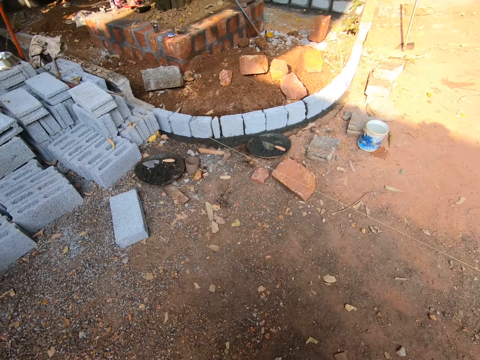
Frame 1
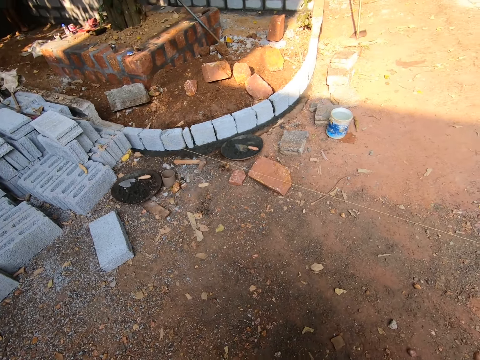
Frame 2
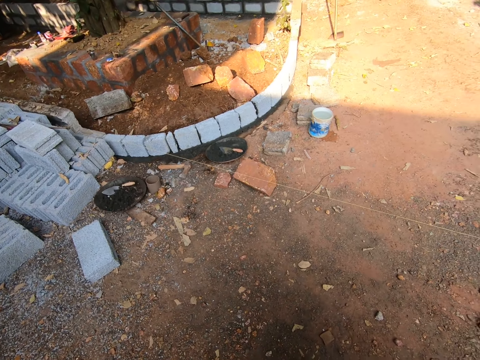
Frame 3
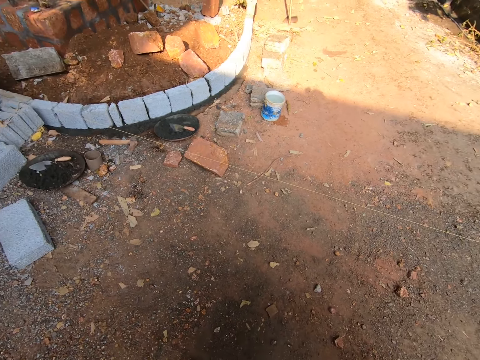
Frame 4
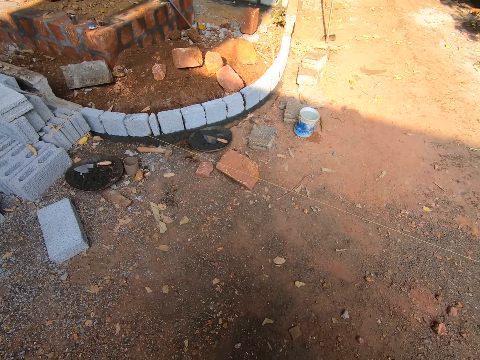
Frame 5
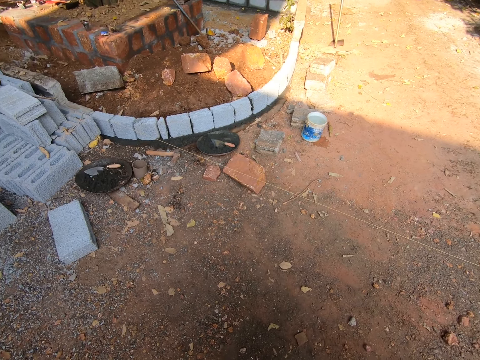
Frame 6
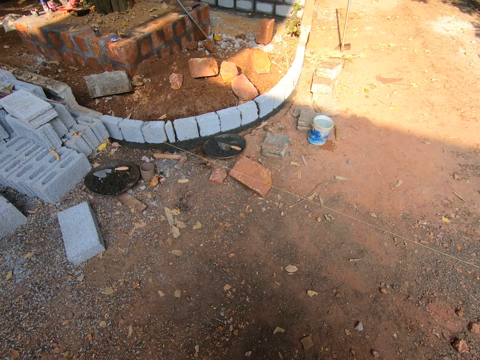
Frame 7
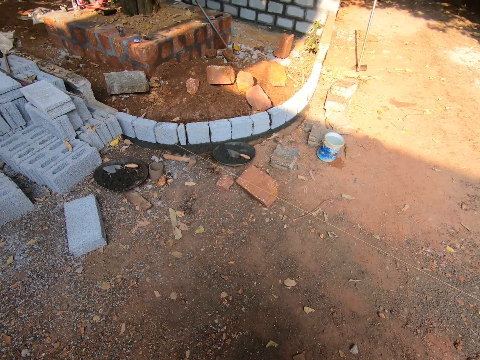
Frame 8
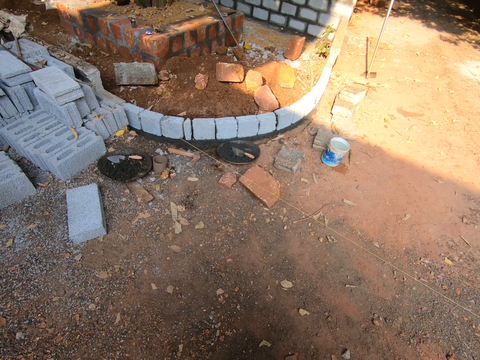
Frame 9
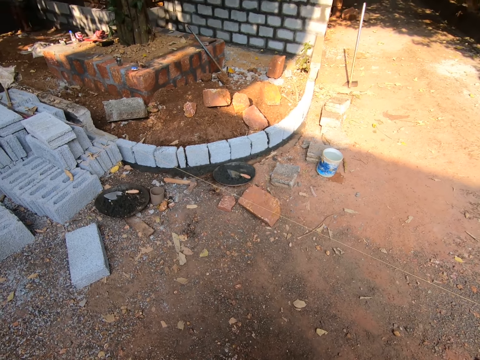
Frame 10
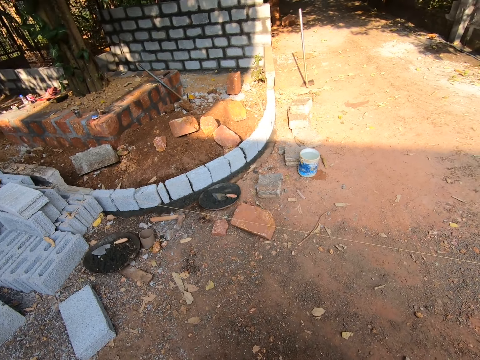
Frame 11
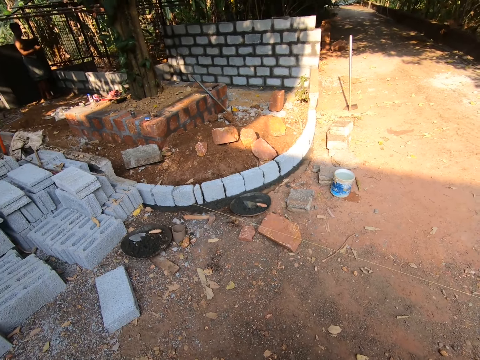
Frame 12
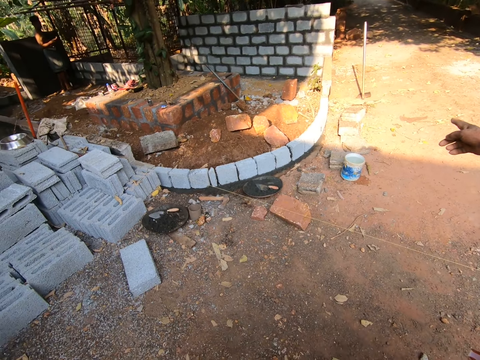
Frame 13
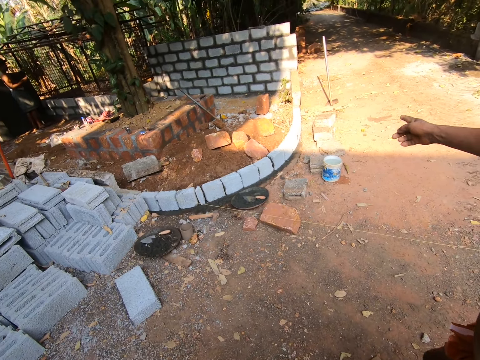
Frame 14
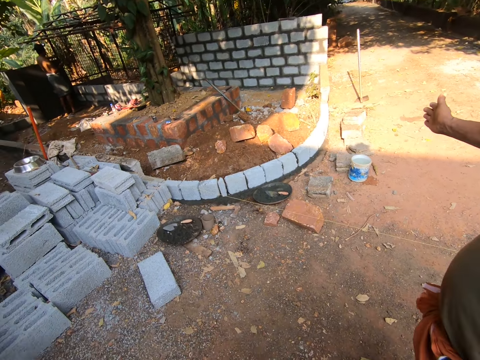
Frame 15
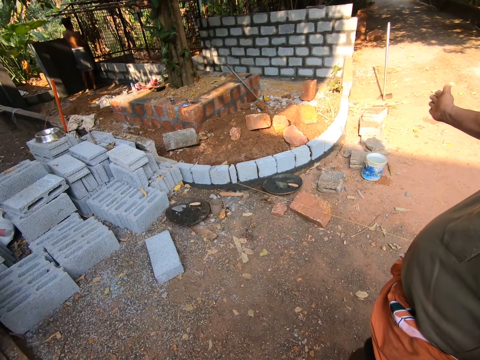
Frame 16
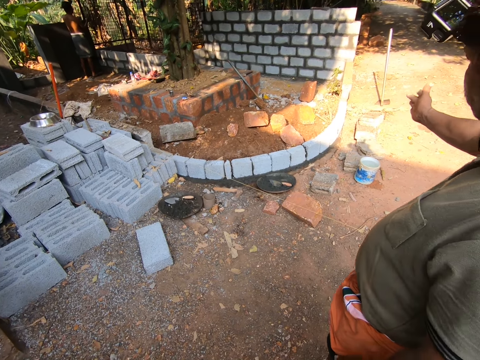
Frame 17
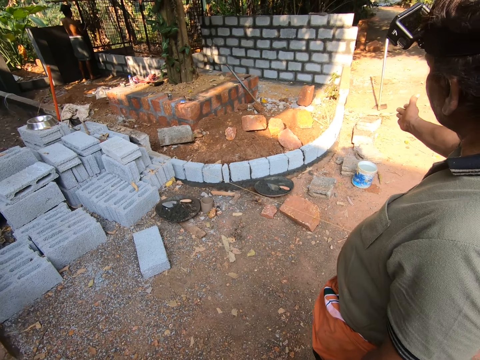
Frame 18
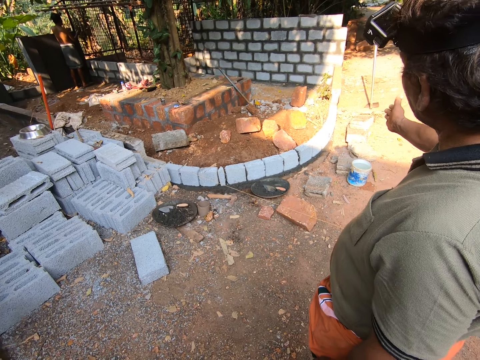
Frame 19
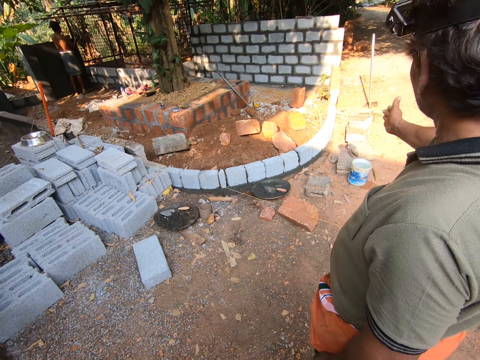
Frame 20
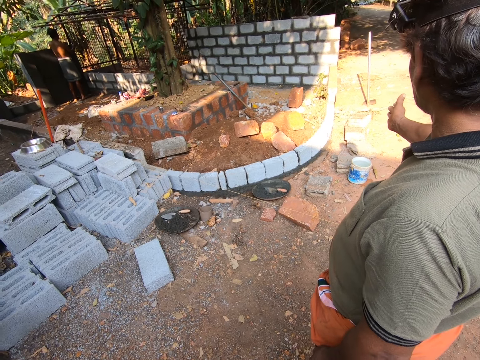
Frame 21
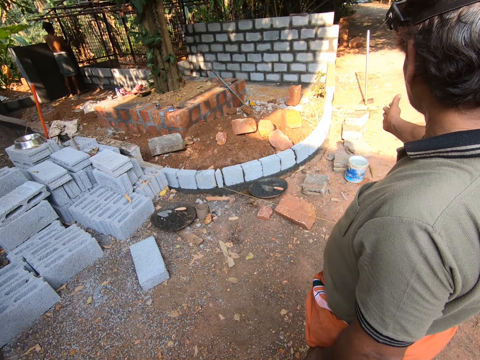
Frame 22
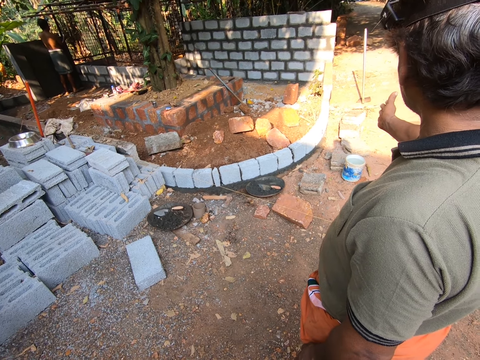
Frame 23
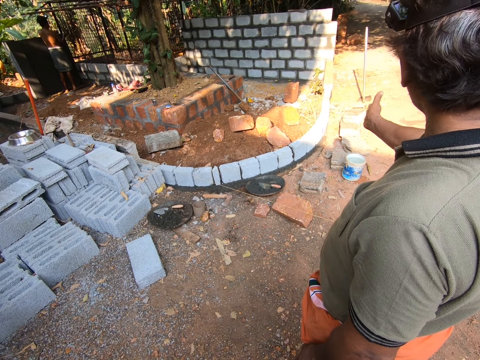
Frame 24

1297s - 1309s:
A person points at the foundation. The person stretches his hand.

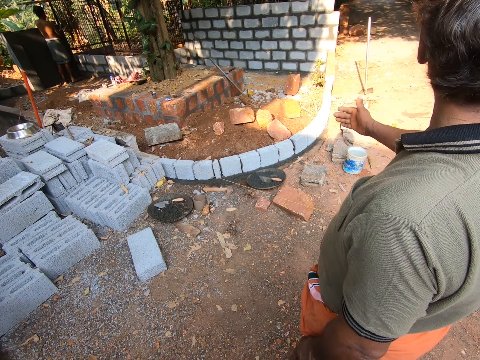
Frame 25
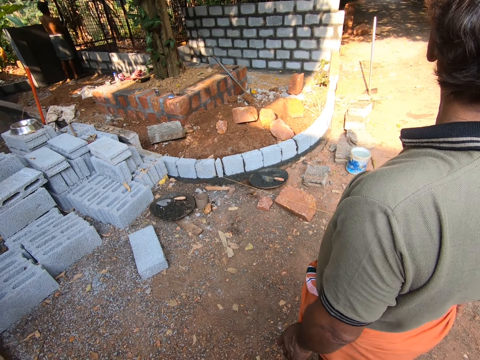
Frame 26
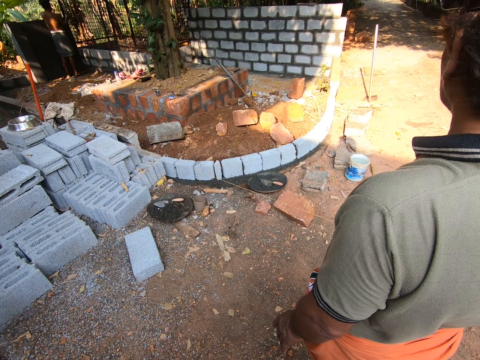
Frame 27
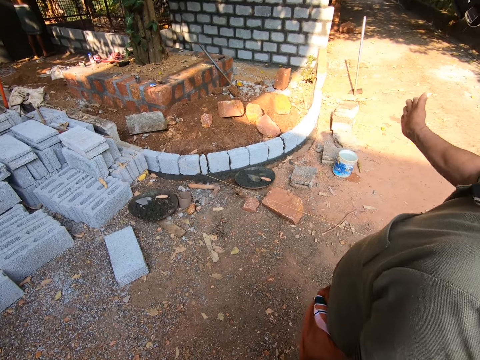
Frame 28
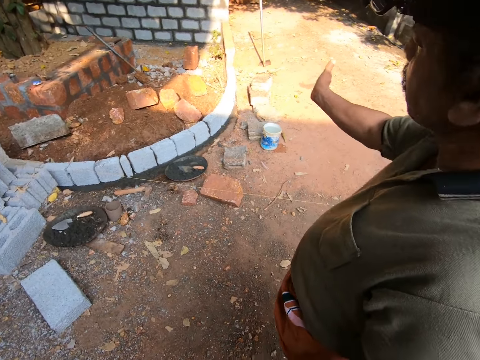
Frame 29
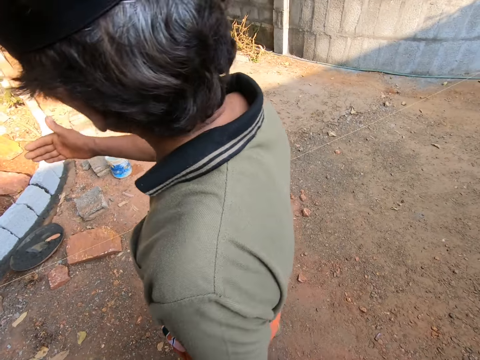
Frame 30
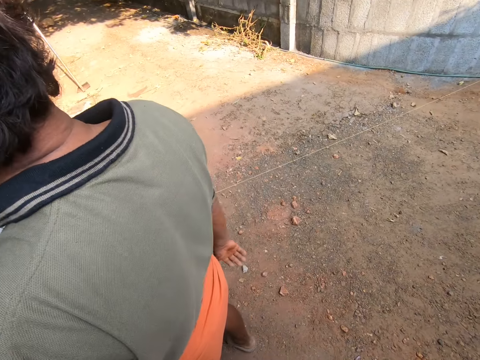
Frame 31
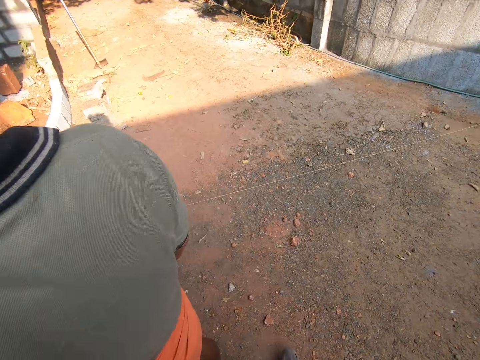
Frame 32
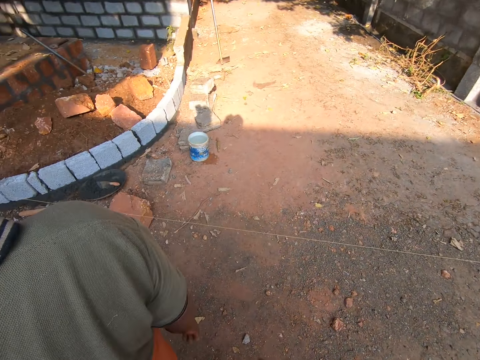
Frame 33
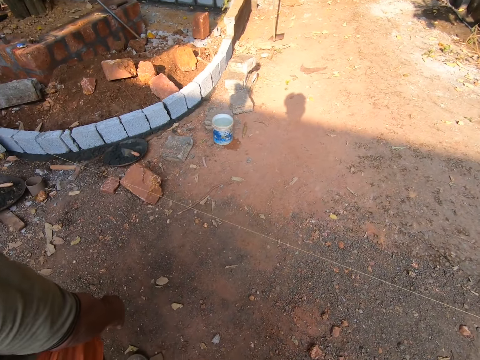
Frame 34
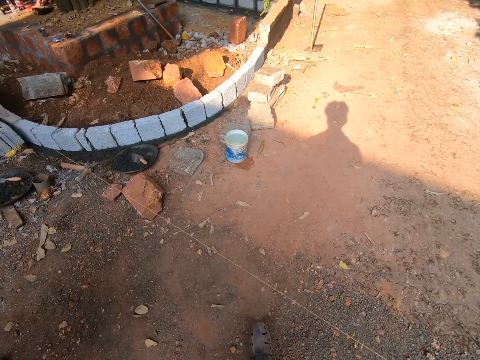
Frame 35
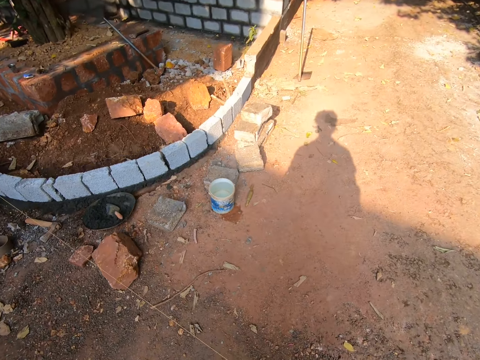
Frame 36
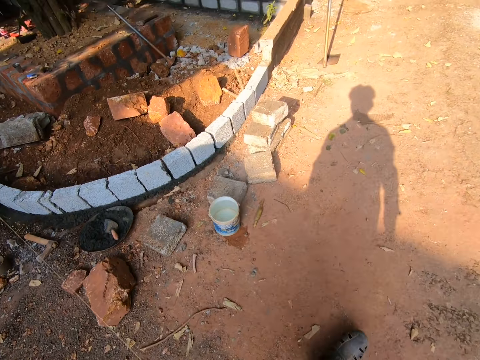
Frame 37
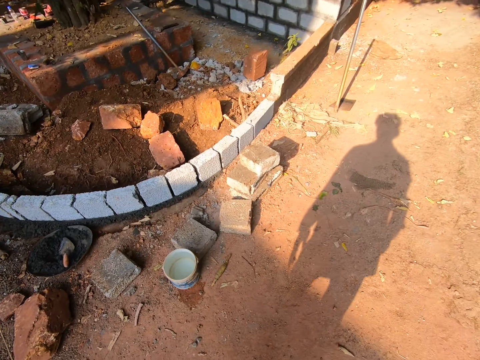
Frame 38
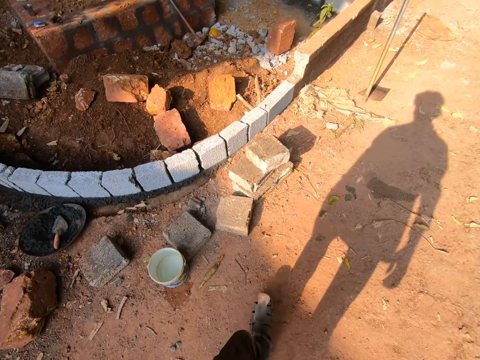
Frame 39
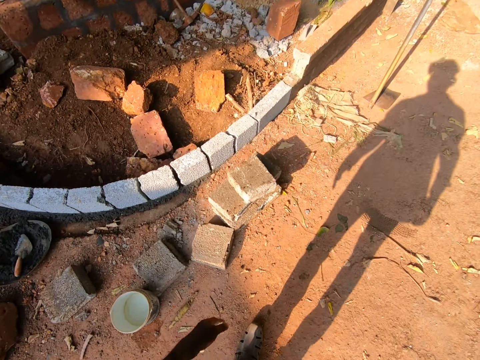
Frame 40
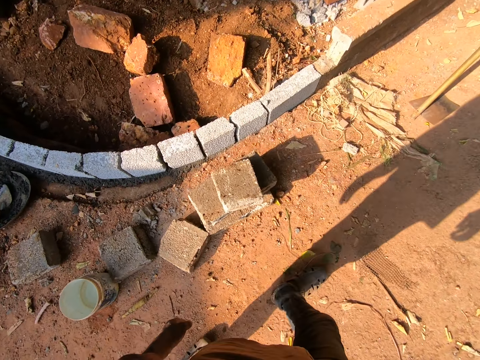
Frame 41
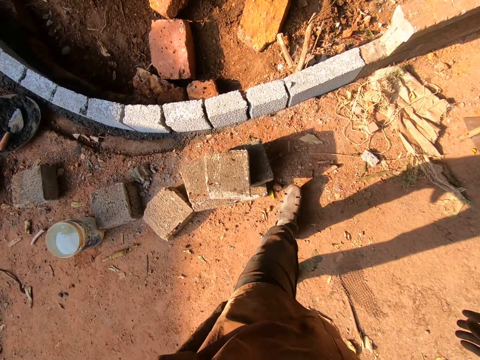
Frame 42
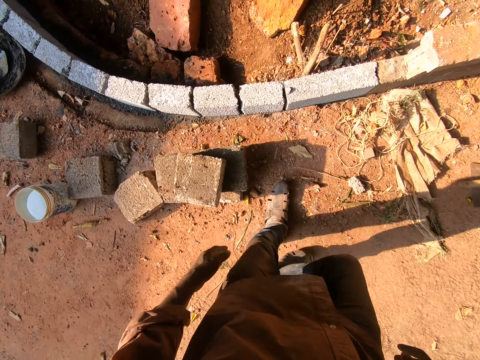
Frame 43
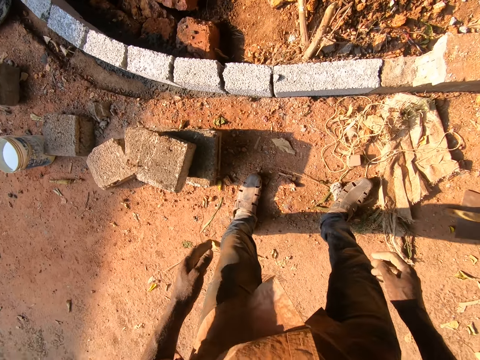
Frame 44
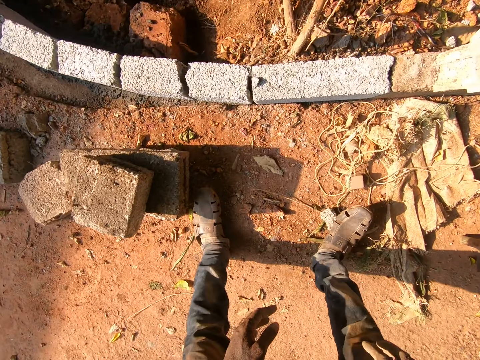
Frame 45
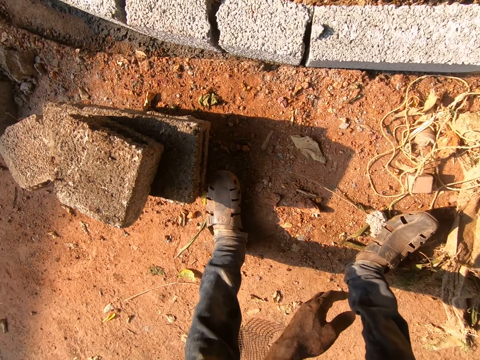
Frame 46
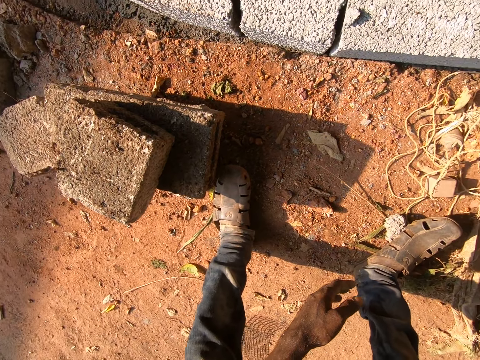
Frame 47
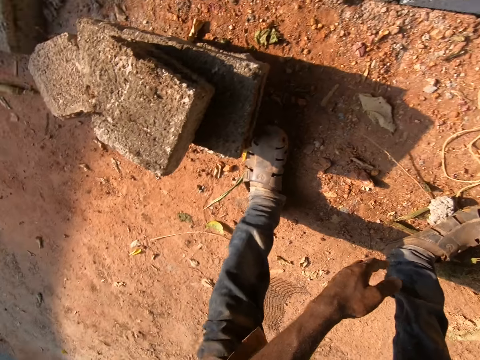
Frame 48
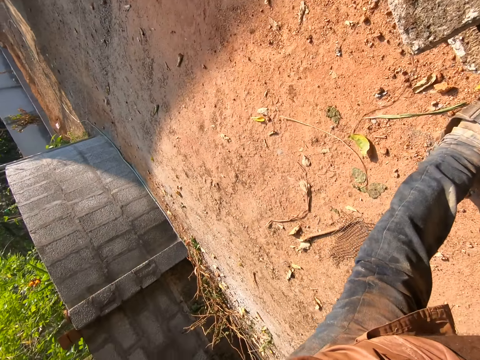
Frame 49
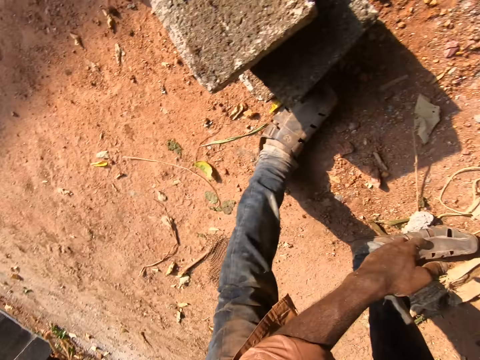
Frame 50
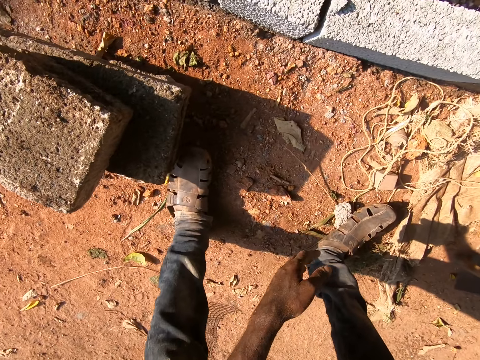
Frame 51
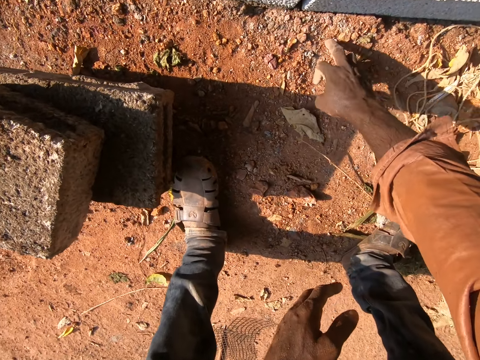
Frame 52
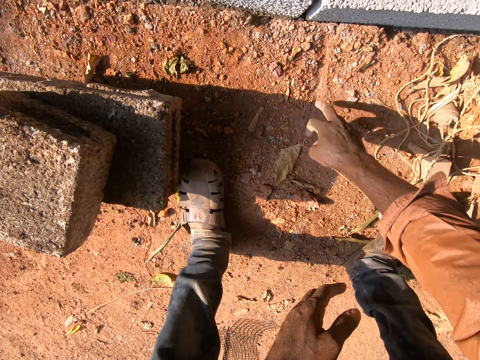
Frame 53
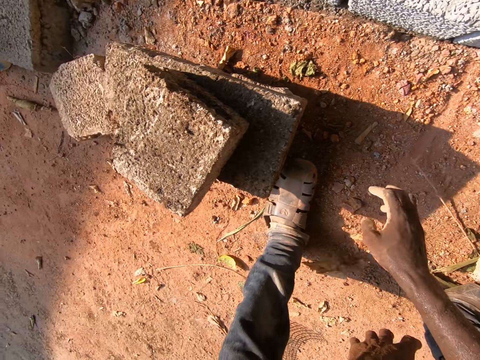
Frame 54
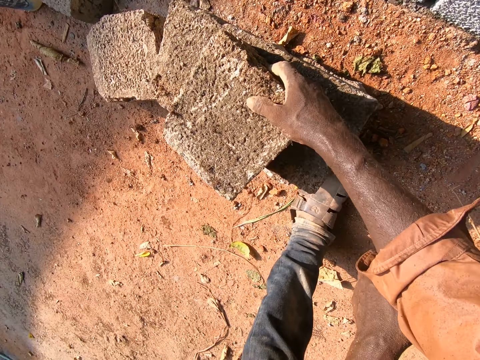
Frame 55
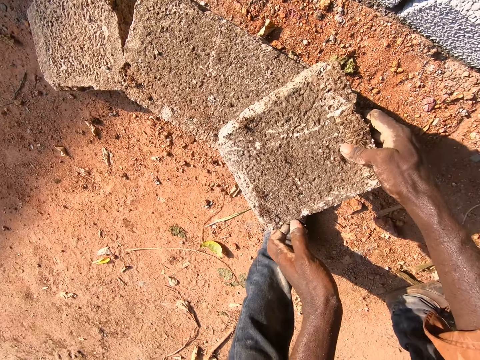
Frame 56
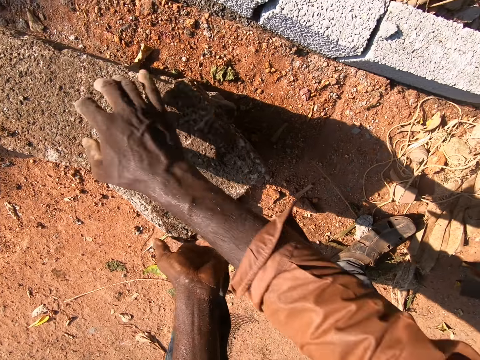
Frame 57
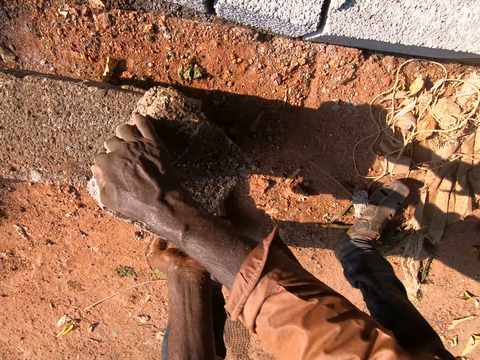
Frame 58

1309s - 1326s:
A man stretches his hand. The camera wearer walks around the compound. They touch the ground, hold a brick and pick the brick.
